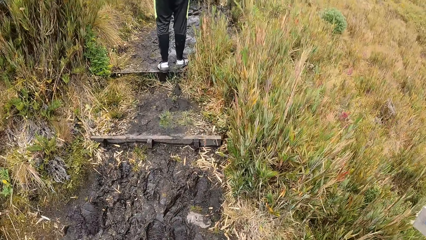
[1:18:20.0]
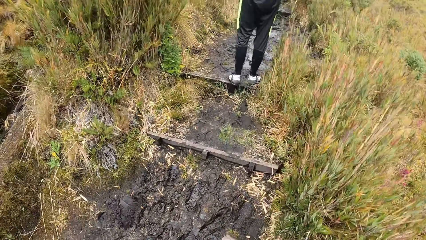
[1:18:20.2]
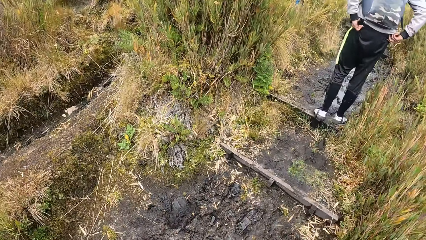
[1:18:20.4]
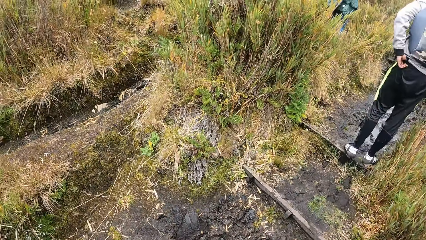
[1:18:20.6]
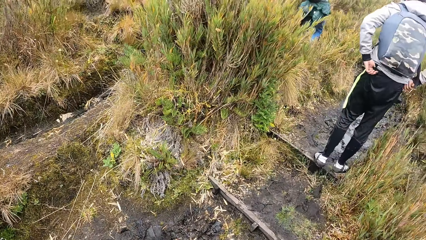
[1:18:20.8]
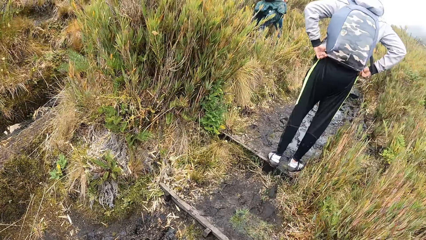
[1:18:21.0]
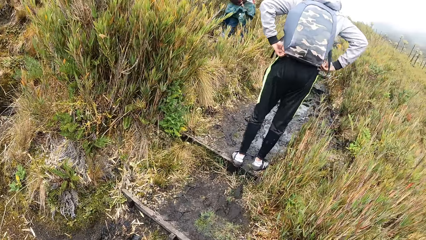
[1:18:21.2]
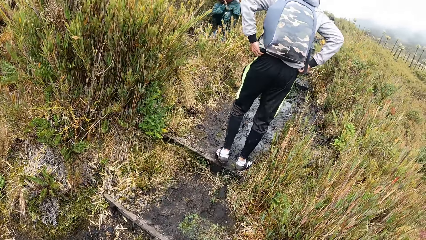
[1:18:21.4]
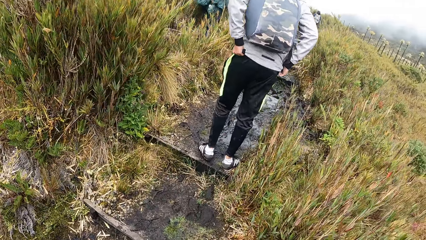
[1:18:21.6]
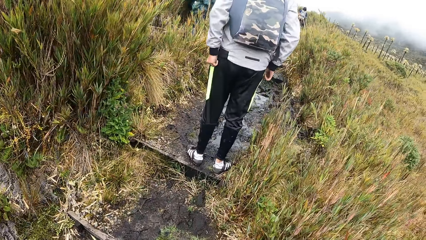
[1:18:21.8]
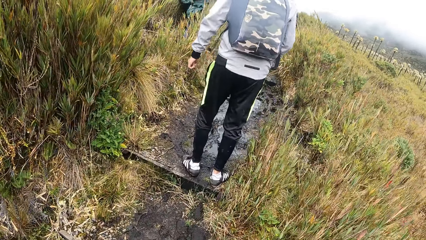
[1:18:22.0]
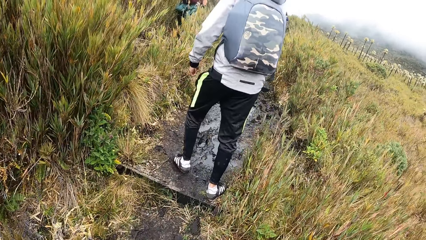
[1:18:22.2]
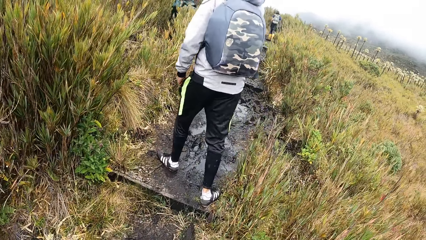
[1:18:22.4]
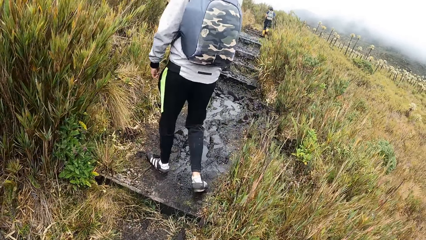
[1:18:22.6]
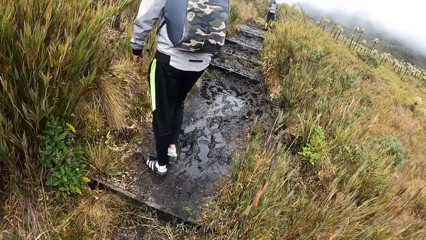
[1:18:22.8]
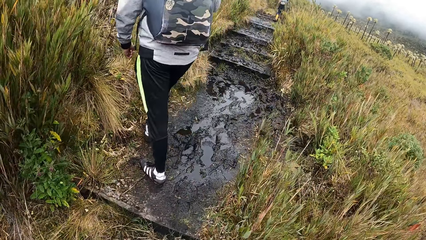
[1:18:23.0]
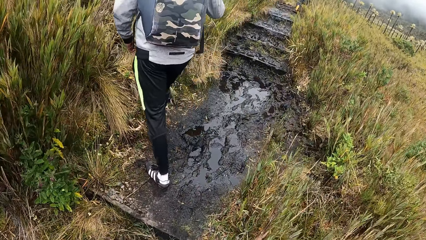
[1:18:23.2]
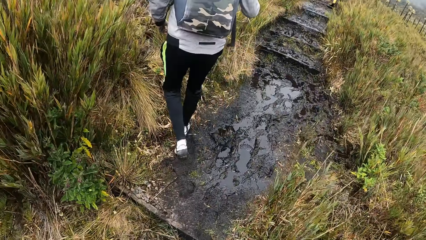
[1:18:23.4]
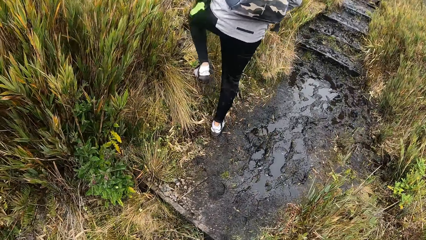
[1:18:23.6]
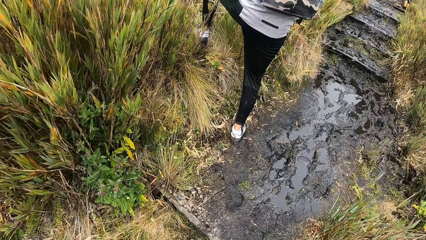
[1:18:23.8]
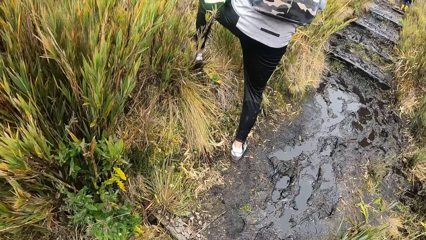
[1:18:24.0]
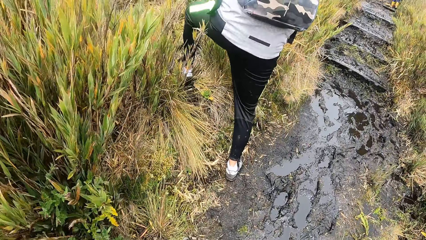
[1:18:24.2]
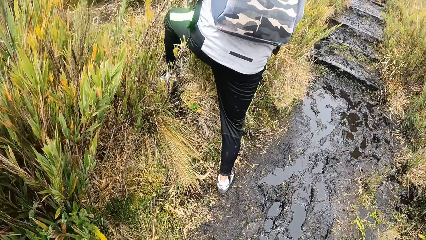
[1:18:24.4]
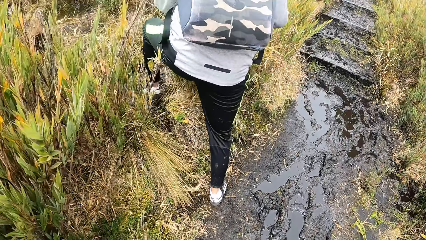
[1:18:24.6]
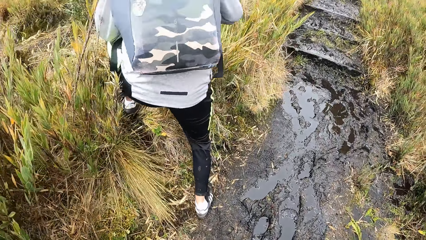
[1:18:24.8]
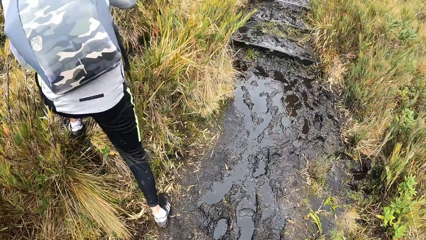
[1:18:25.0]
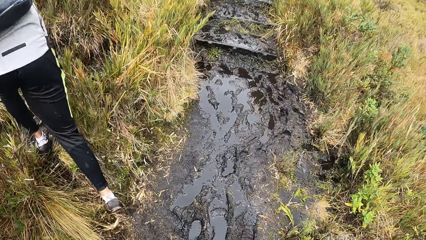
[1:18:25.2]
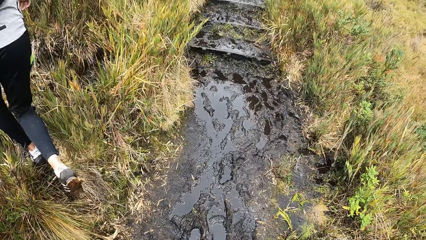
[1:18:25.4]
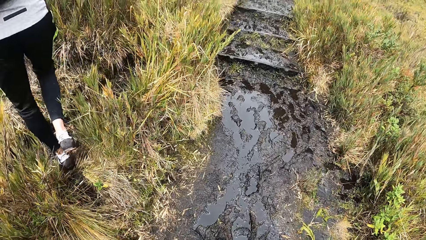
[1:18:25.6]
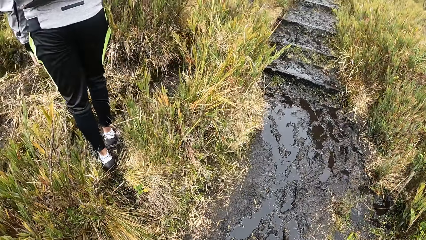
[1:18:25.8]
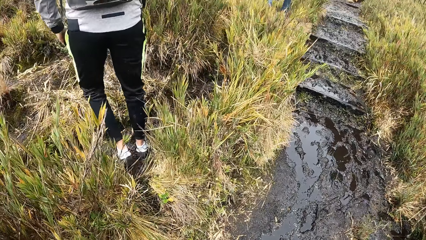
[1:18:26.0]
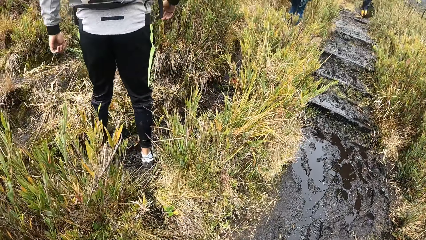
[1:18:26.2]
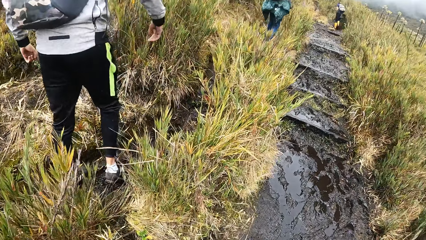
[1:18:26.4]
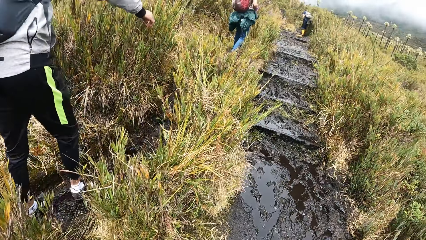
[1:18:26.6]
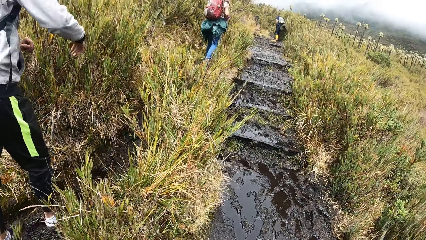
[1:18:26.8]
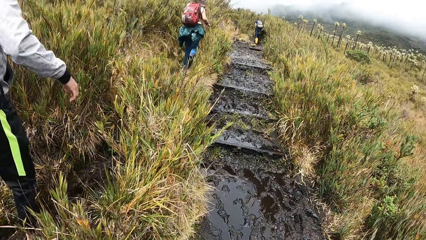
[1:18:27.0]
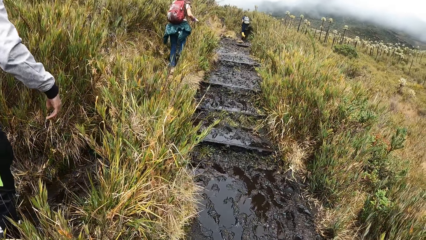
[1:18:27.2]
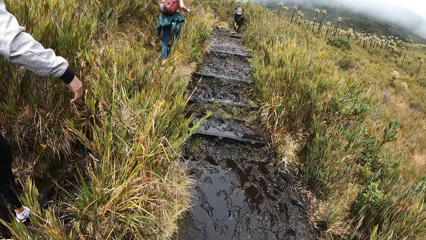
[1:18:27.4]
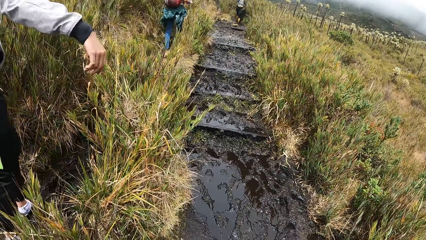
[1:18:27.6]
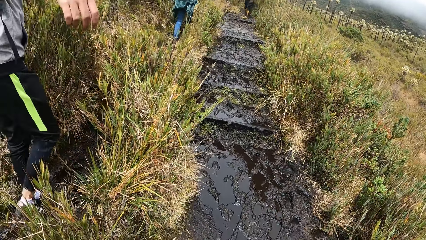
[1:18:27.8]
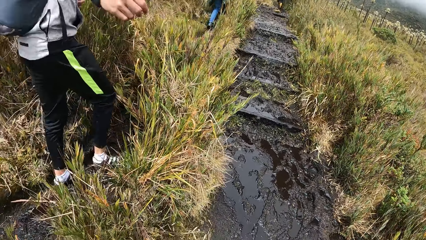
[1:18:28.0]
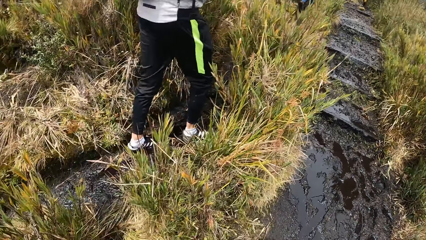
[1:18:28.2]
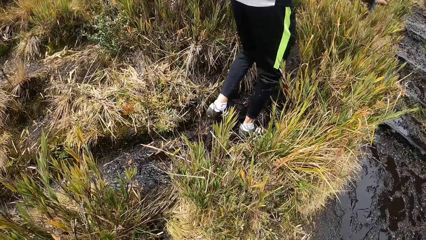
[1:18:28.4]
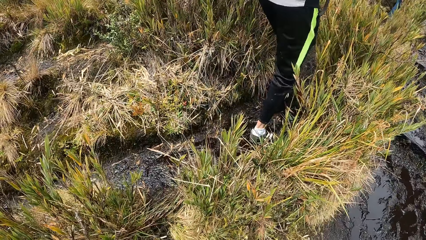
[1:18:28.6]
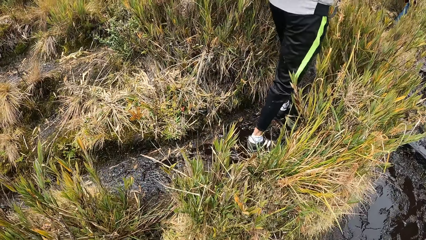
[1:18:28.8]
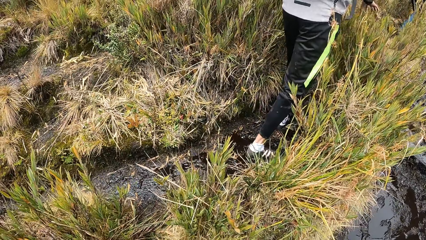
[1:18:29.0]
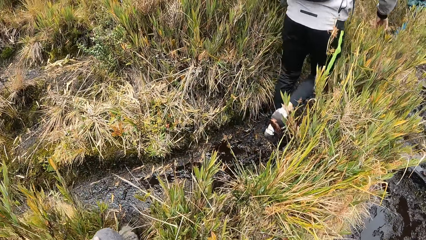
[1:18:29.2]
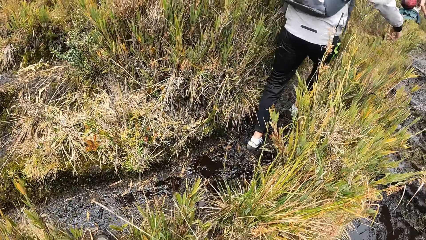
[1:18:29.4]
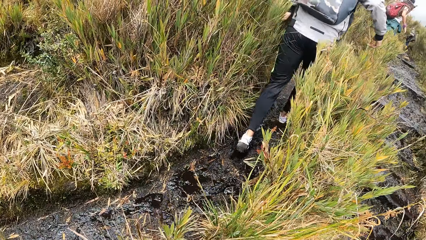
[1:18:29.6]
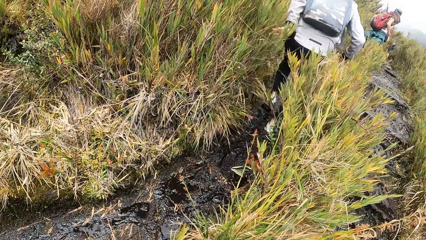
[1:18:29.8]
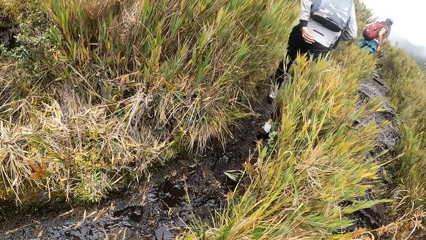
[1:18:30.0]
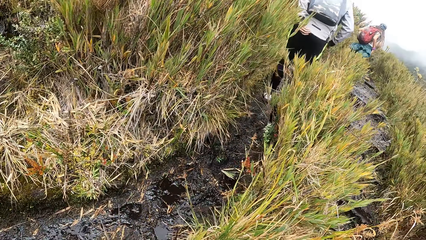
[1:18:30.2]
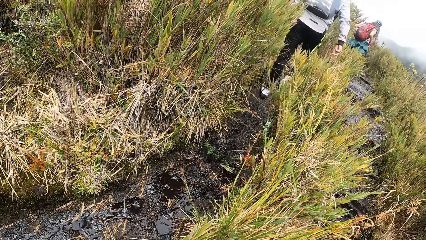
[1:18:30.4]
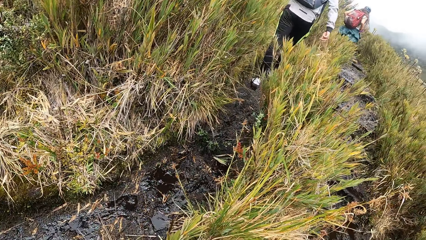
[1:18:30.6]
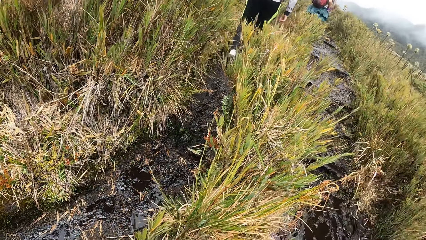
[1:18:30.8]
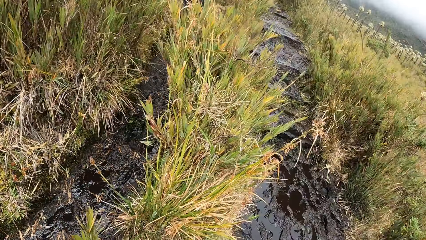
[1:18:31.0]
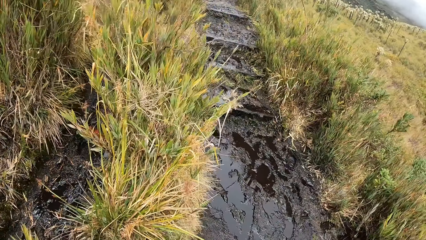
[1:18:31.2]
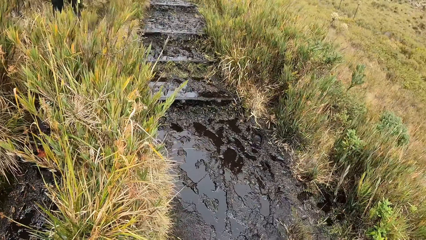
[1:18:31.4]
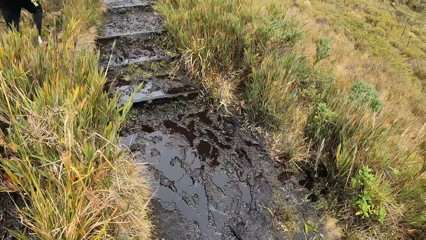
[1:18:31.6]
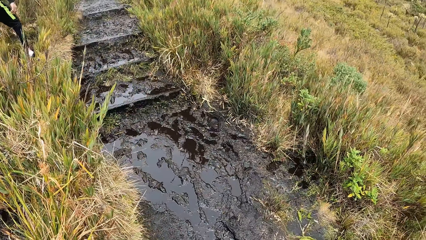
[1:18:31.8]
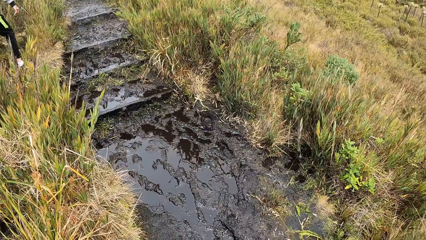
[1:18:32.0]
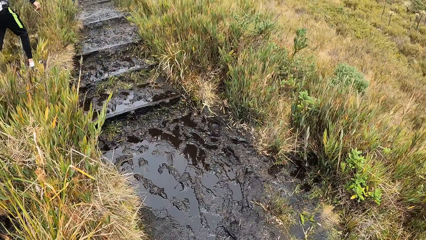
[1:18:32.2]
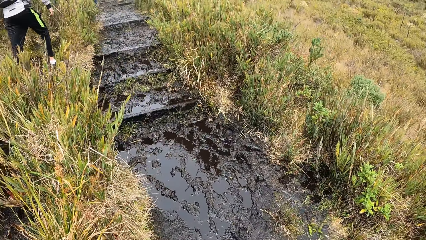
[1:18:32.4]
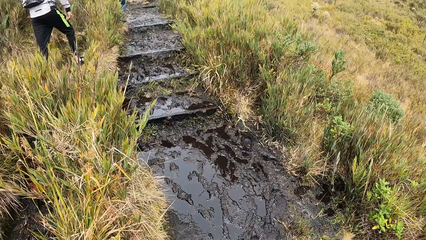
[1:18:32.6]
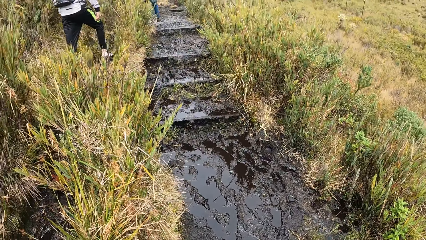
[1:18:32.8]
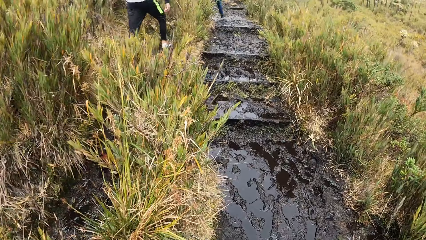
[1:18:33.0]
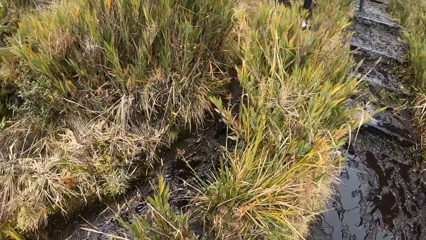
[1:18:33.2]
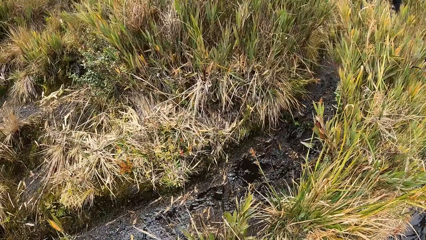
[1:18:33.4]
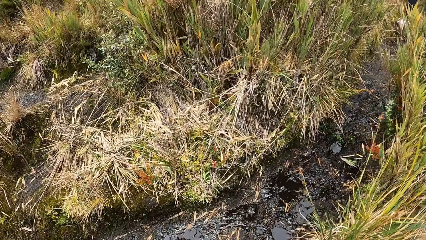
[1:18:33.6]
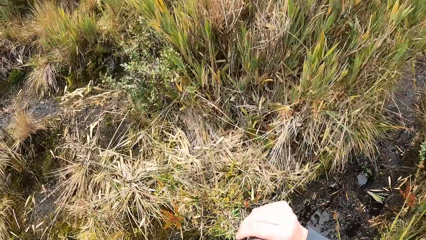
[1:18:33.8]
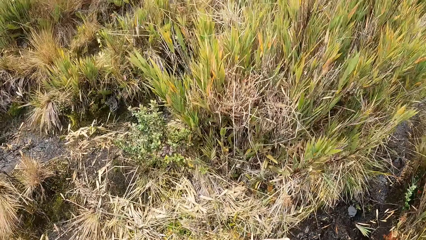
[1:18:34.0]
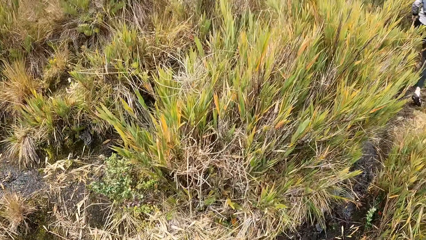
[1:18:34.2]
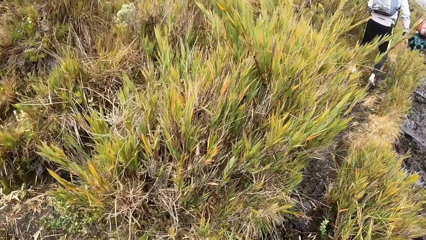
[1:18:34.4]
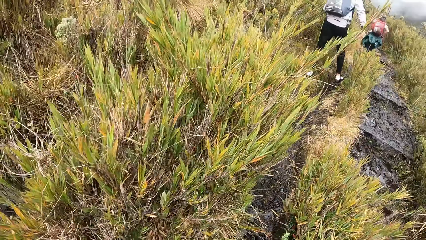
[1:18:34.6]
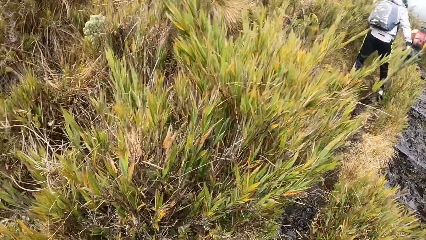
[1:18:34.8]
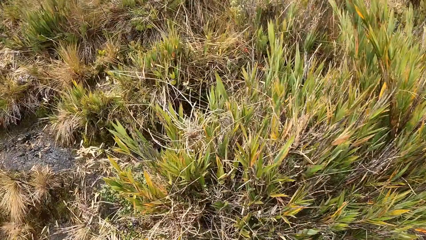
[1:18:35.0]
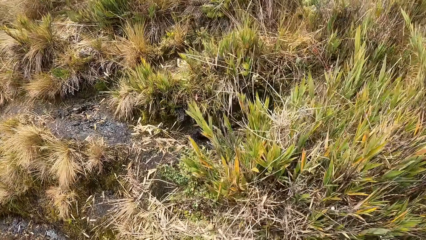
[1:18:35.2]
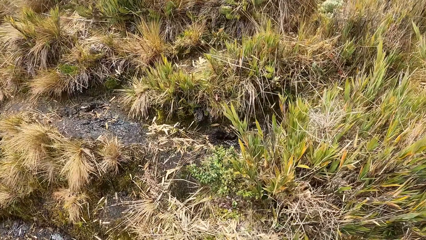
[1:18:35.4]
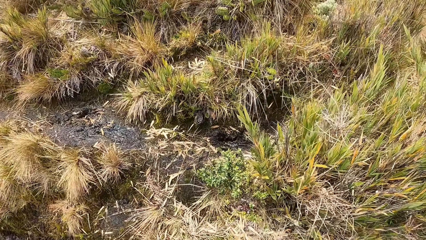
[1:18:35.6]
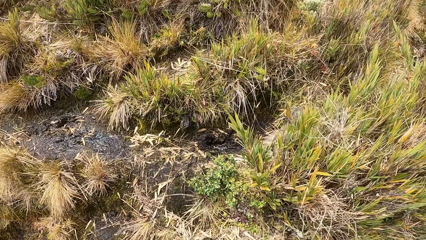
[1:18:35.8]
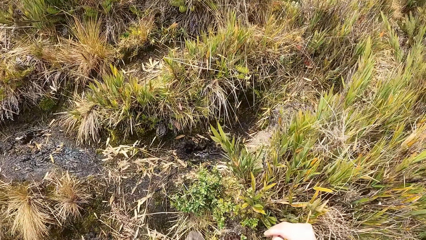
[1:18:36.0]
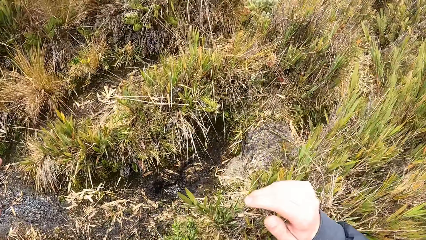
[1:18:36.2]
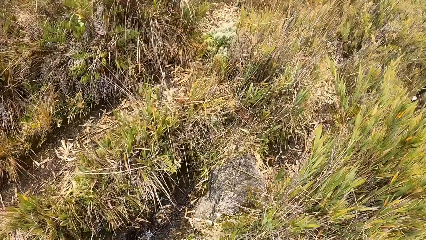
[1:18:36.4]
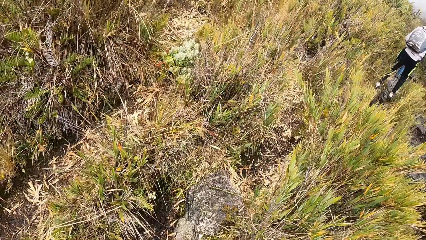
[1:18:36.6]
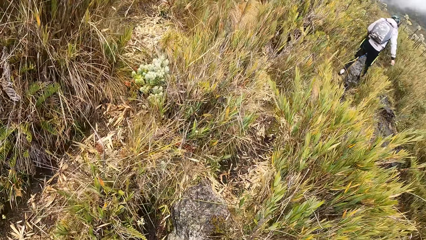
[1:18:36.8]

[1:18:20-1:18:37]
The camera wearer jumps.
